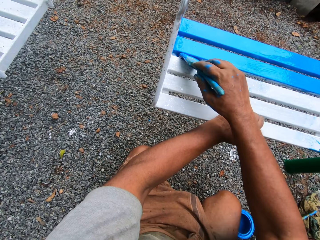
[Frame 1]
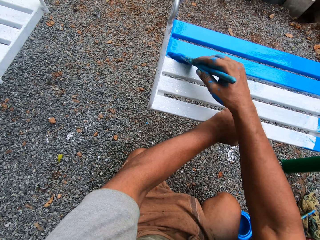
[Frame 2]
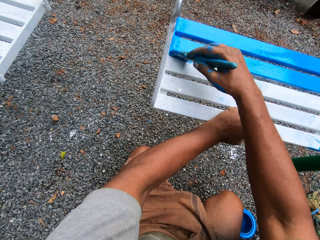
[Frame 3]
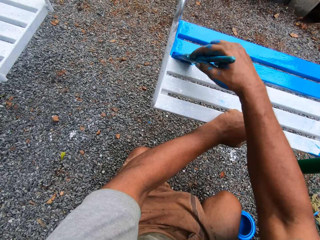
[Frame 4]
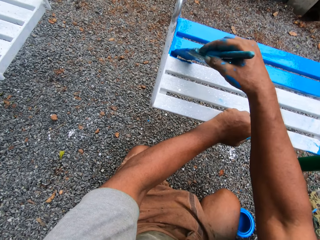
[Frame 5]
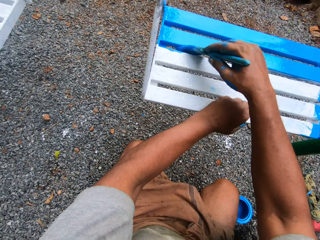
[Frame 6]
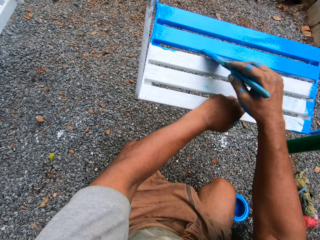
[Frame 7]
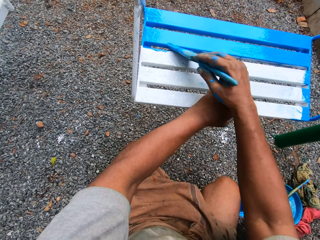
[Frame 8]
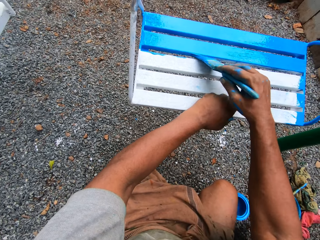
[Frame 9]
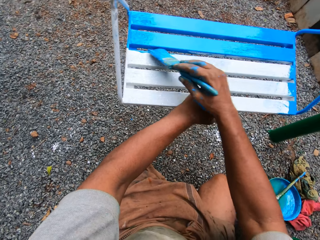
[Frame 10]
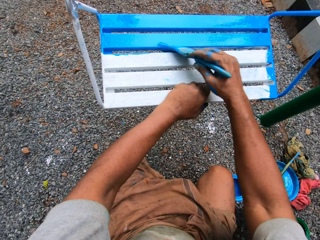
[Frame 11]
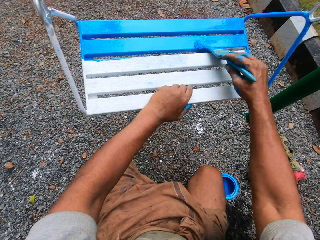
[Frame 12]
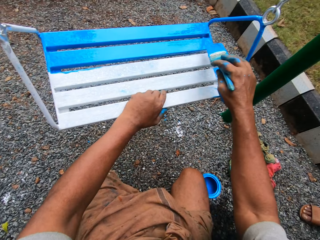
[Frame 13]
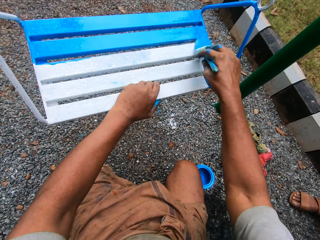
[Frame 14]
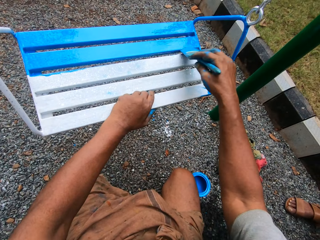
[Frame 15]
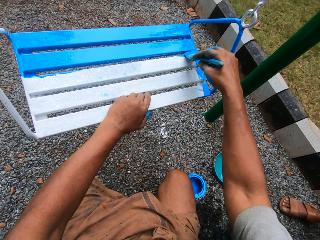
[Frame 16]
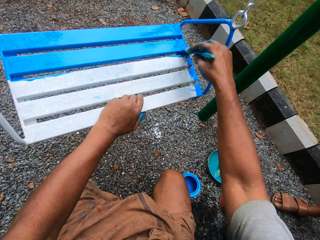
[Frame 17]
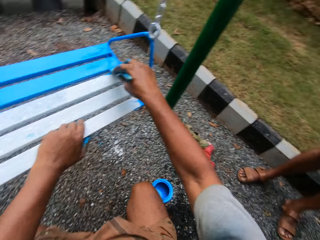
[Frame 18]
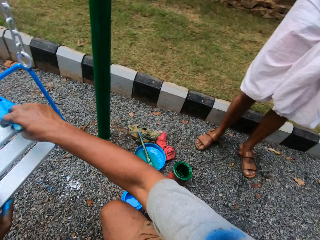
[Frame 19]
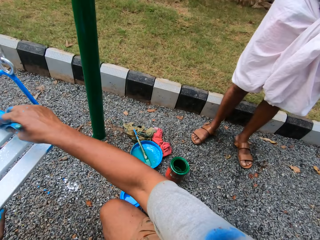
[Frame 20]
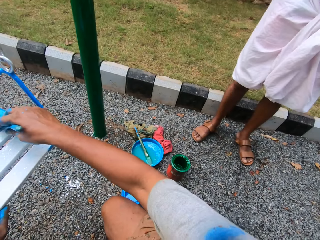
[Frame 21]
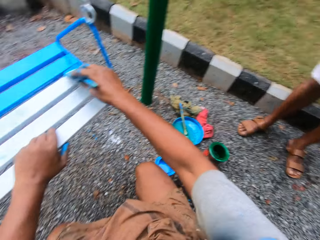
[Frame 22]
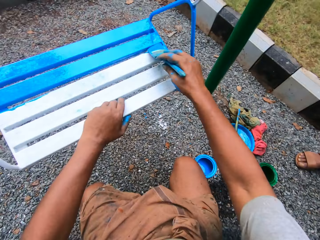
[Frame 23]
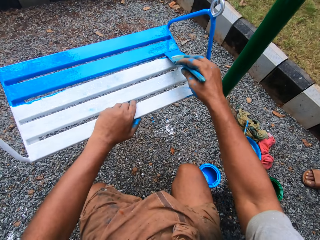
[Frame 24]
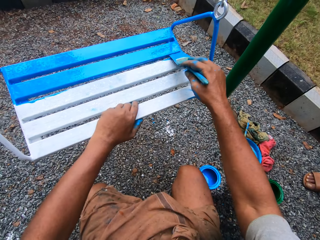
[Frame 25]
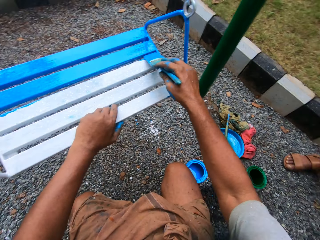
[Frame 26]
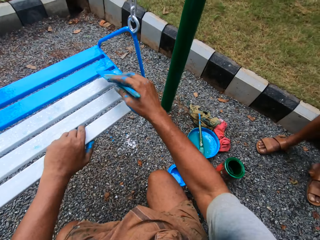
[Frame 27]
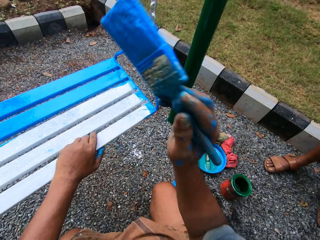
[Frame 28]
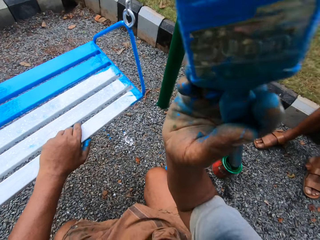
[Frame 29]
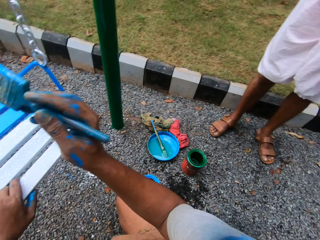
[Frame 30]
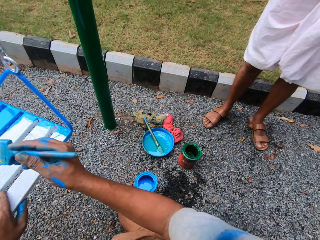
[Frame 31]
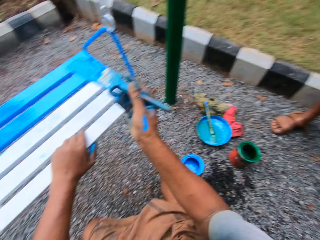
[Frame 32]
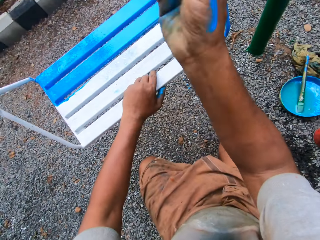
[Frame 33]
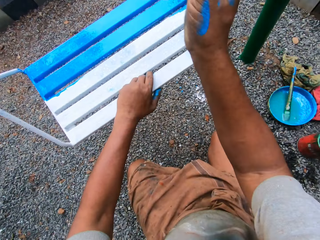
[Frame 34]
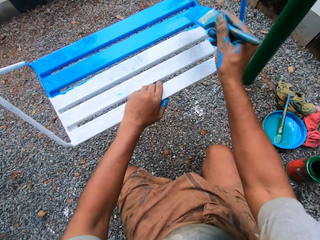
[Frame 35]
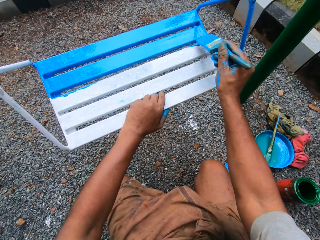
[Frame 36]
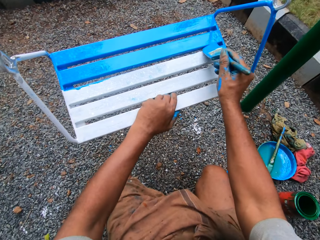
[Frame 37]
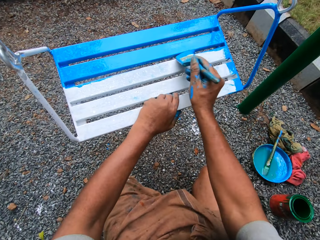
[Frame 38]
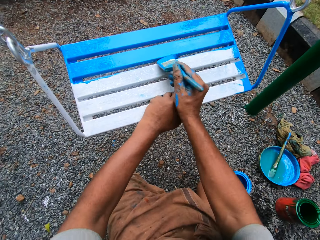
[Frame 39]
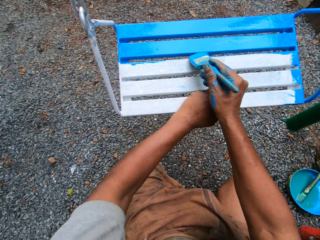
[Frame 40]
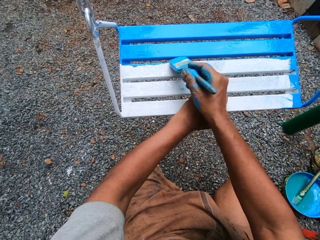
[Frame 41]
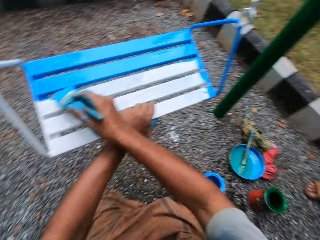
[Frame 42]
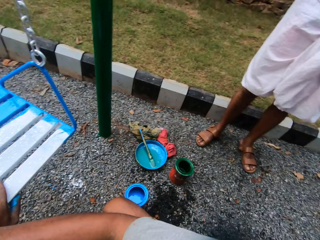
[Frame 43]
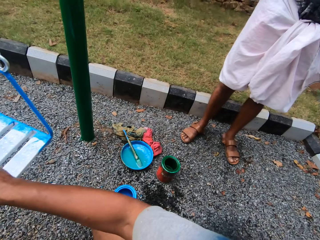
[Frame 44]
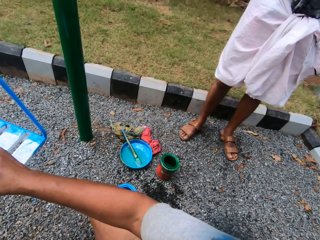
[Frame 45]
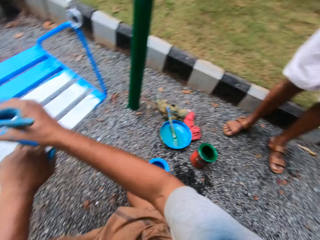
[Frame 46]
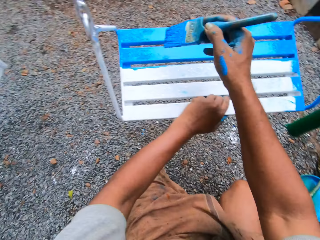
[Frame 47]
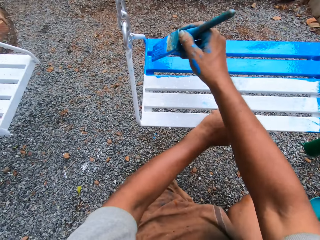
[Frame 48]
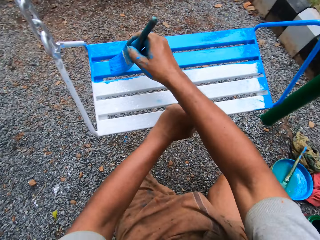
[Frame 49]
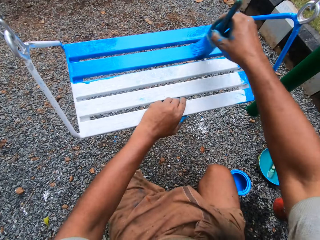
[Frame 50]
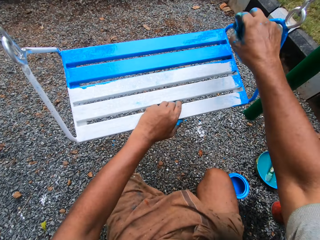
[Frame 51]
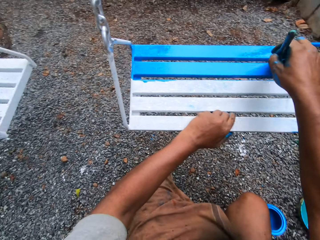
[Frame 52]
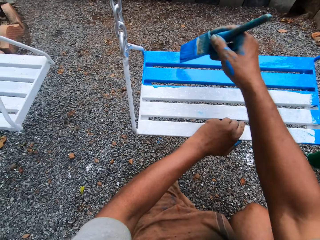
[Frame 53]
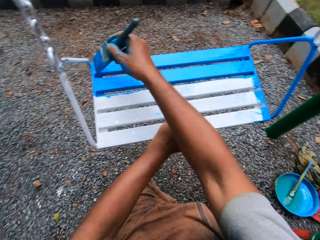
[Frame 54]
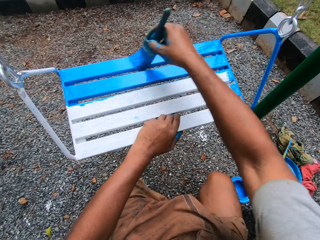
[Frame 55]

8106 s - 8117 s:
The camera wearer turns around. They raise the hand holding the paint brush. They paint the swing.

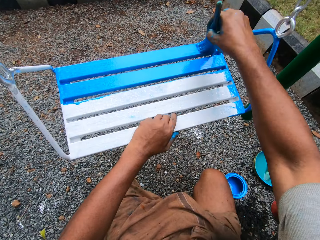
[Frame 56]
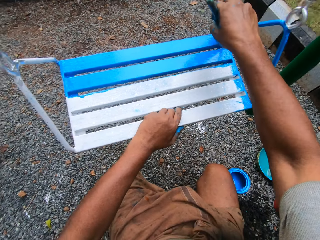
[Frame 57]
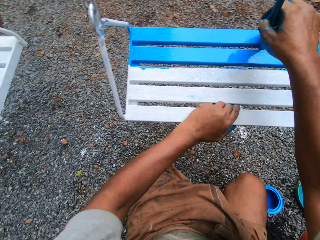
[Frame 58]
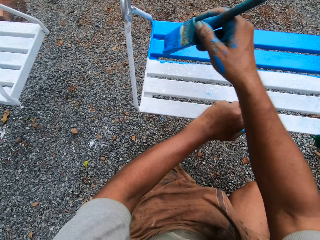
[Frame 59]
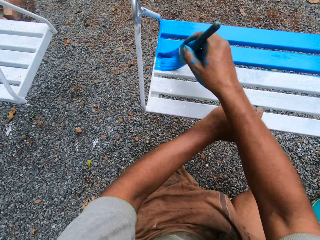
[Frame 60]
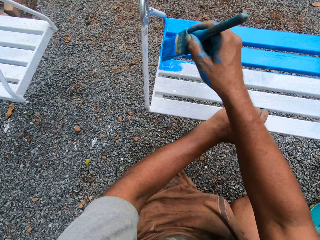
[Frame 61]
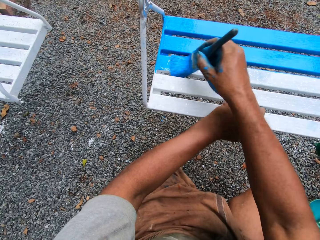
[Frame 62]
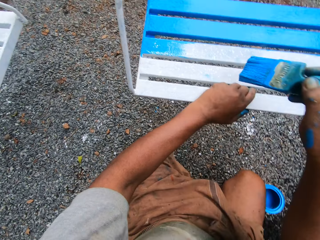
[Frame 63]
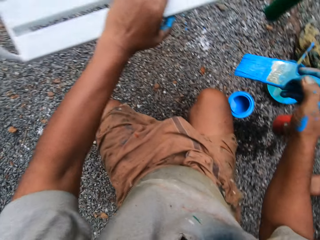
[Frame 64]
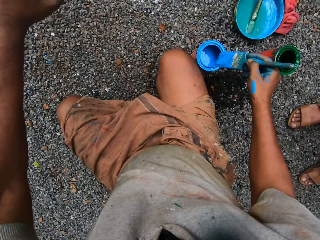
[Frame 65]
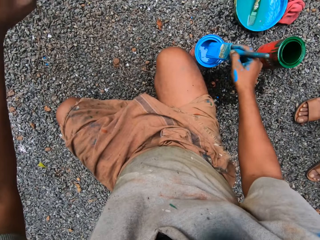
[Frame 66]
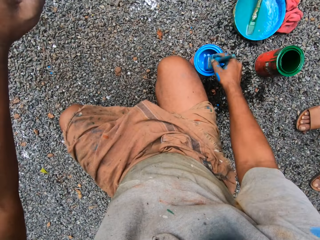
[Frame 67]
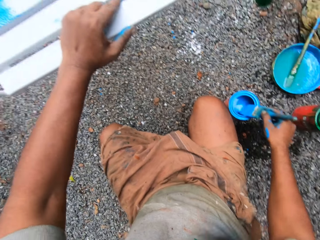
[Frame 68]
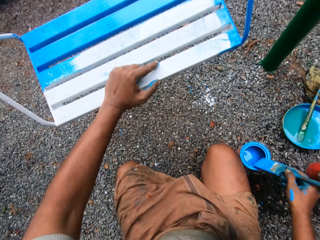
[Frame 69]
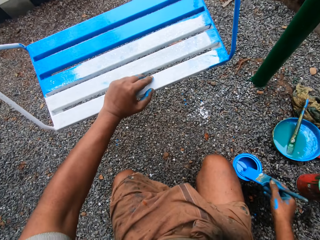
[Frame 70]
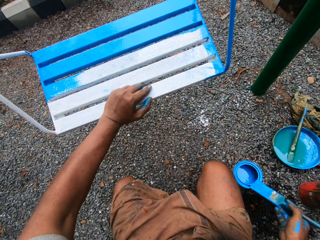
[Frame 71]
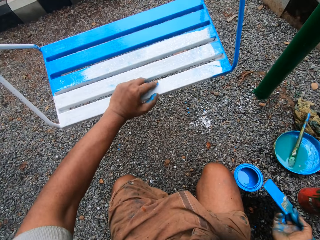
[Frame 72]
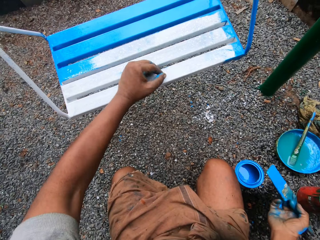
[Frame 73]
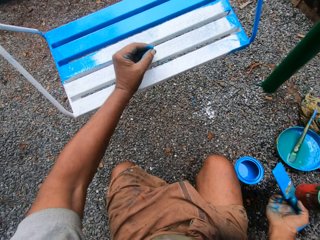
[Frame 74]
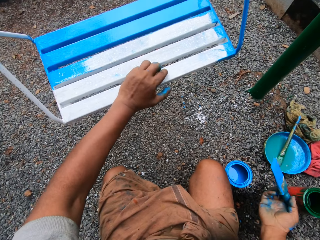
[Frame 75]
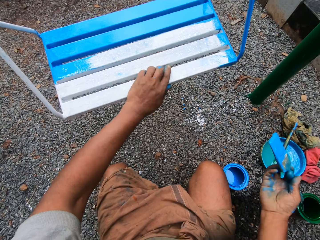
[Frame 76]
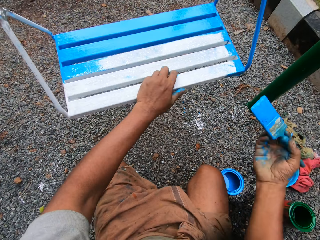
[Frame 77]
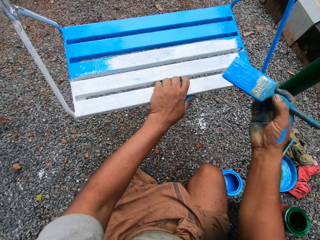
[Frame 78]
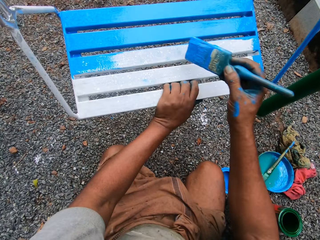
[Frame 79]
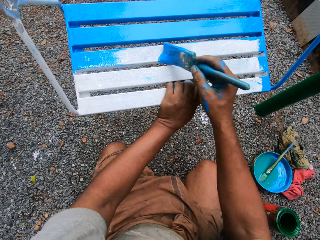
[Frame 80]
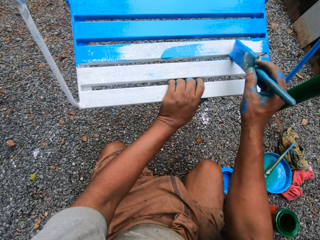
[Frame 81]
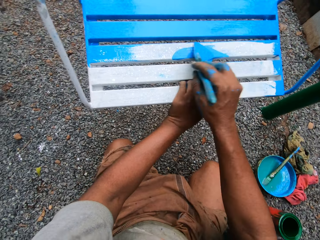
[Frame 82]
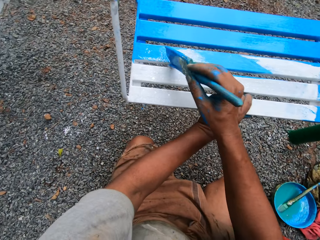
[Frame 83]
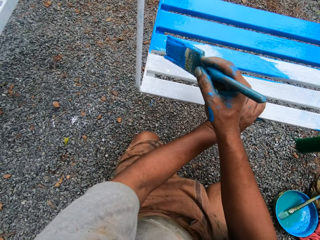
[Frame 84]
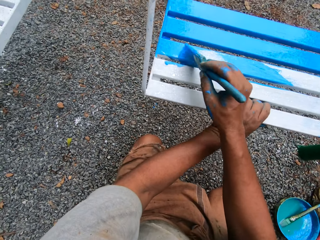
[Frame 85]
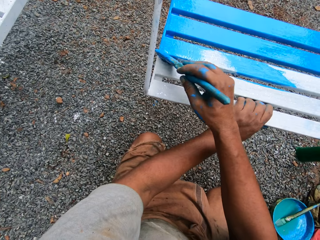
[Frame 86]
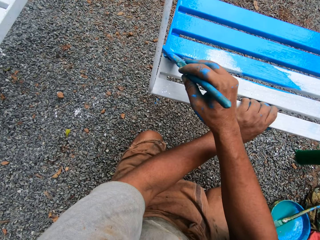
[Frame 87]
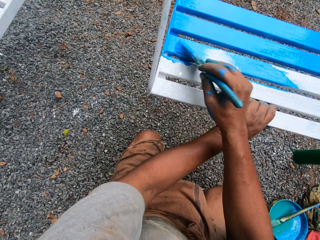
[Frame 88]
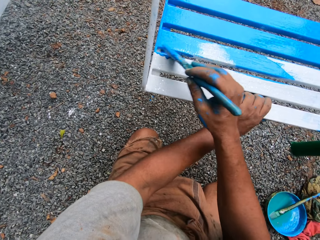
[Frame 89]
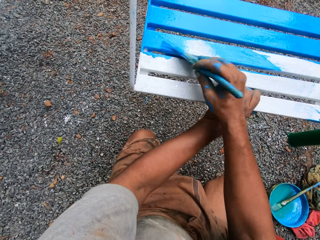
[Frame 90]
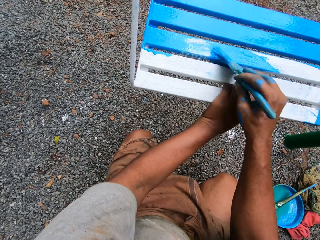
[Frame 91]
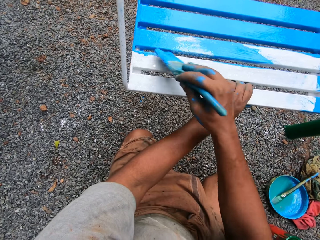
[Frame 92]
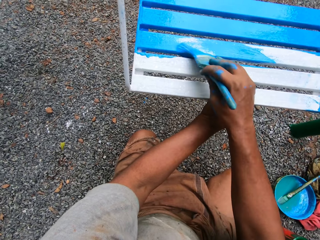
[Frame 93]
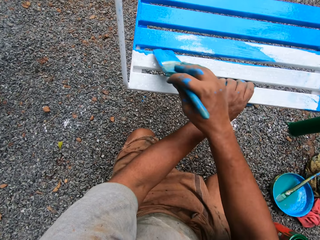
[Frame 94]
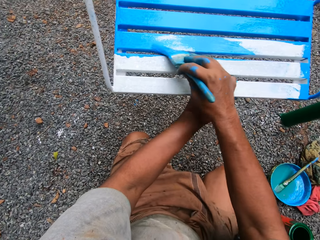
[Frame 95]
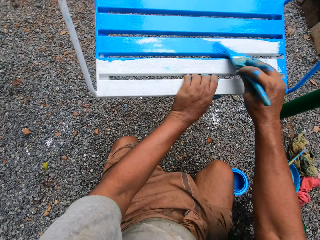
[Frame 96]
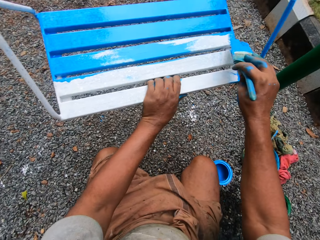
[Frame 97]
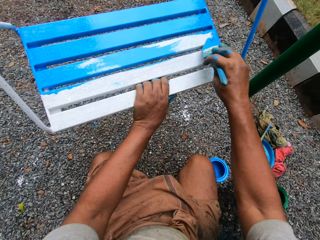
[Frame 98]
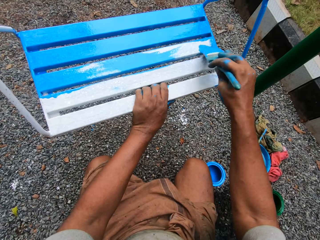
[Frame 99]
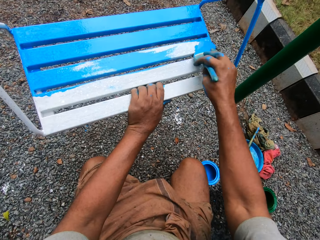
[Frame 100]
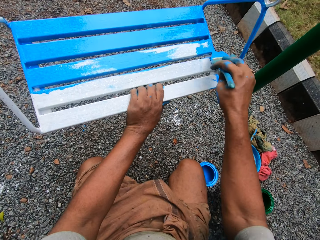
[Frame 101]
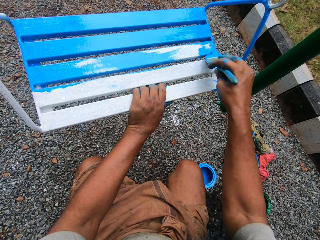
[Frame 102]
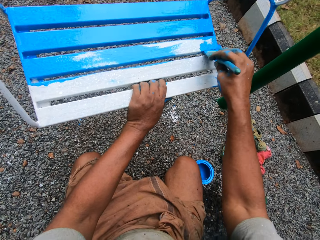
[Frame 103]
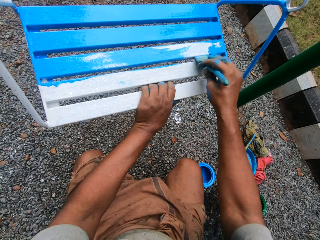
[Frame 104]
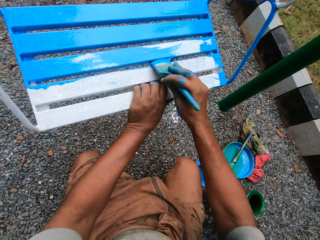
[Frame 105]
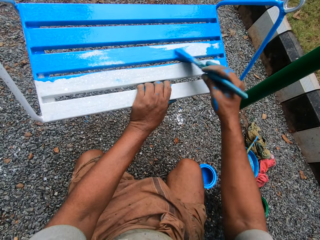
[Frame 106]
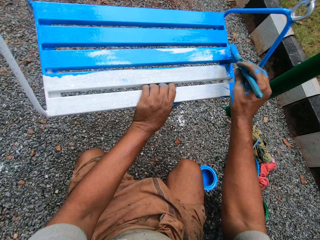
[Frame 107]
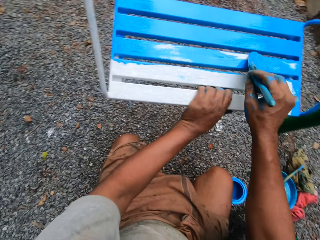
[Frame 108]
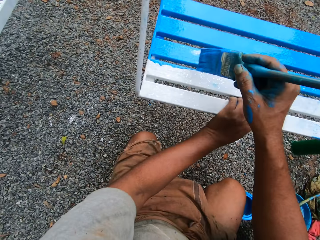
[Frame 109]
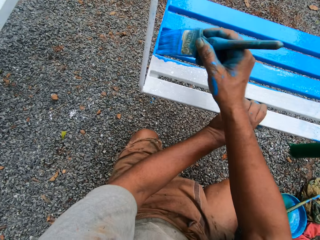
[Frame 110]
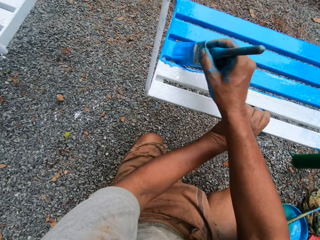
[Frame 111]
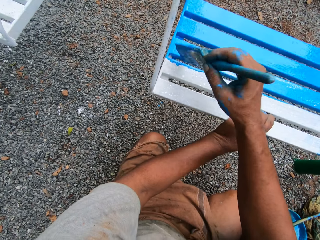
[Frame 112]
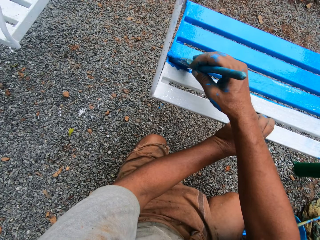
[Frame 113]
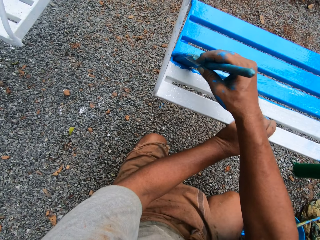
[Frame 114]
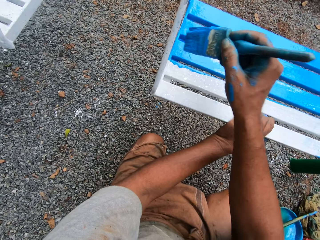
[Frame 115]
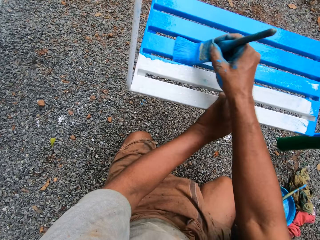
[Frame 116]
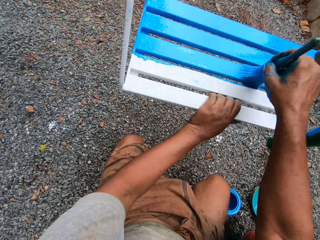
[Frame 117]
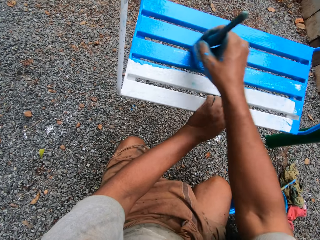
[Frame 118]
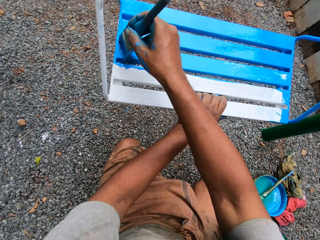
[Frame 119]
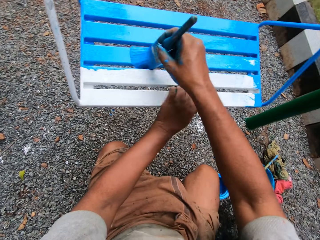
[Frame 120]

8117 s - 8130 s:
The camera wearer dips the paint brush into the tin with blue paint. They return paint in the paint can. They paint the swing with the paint brush.
